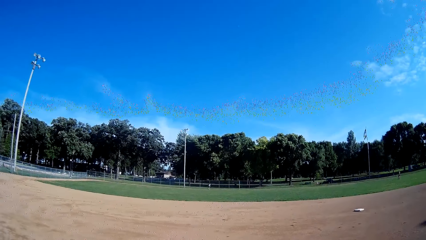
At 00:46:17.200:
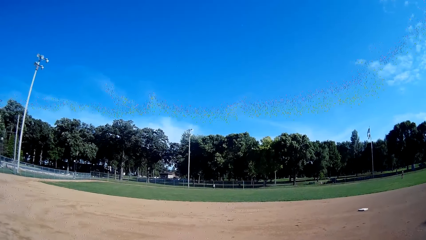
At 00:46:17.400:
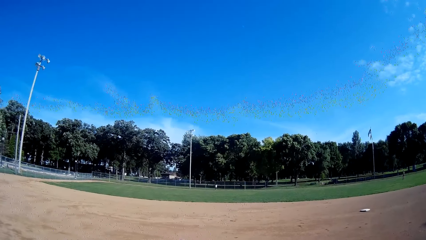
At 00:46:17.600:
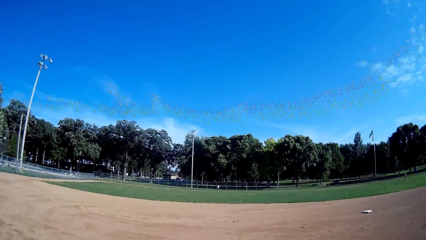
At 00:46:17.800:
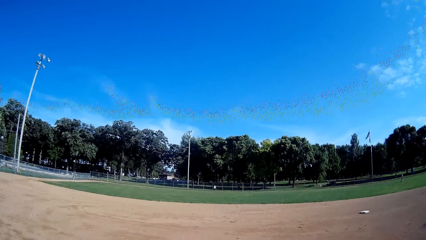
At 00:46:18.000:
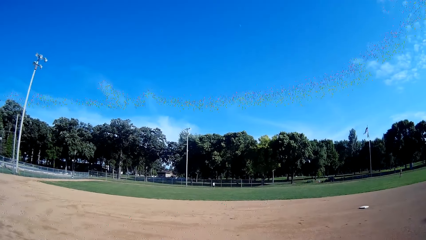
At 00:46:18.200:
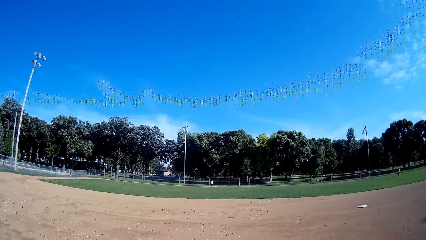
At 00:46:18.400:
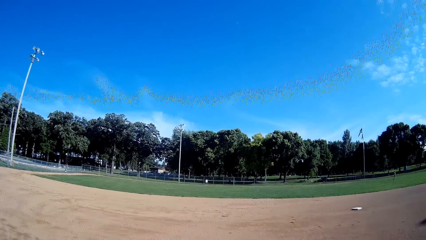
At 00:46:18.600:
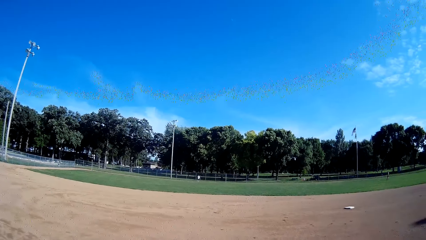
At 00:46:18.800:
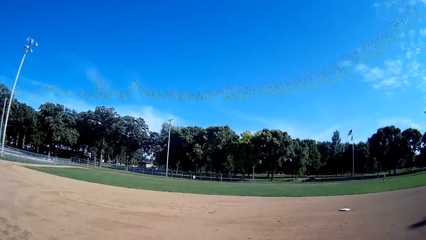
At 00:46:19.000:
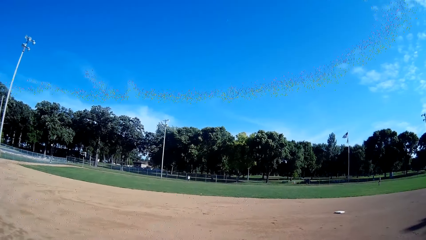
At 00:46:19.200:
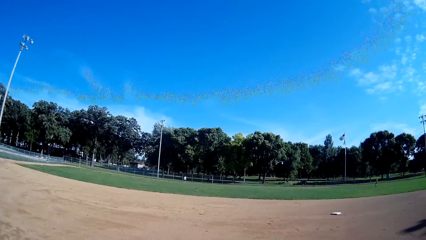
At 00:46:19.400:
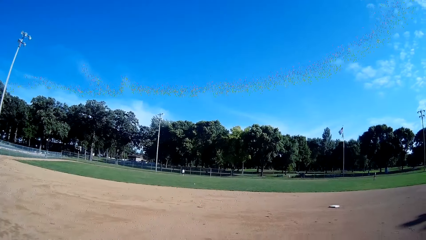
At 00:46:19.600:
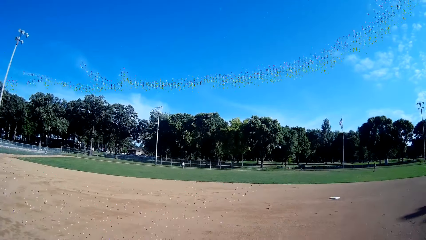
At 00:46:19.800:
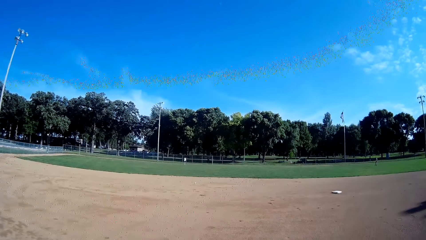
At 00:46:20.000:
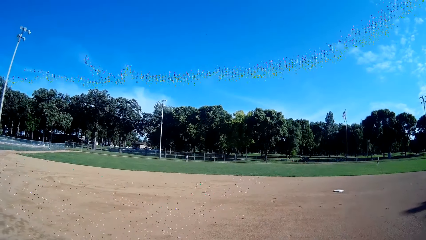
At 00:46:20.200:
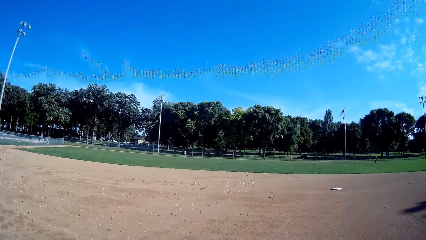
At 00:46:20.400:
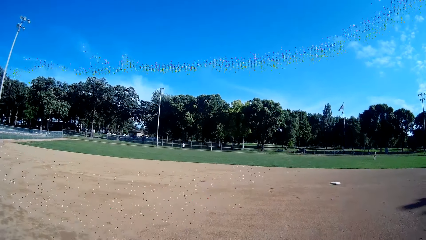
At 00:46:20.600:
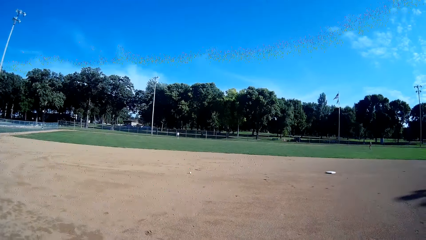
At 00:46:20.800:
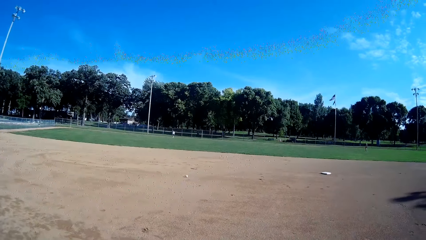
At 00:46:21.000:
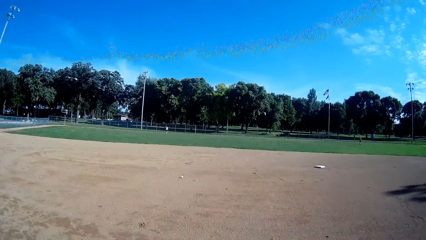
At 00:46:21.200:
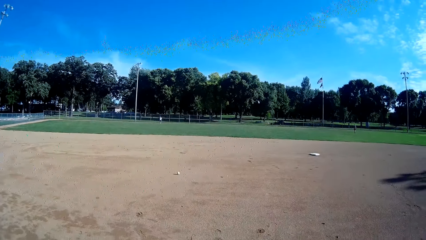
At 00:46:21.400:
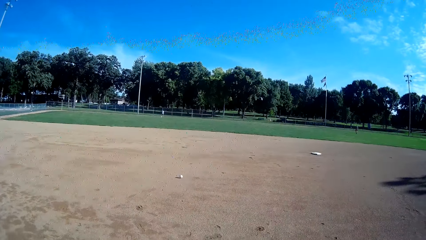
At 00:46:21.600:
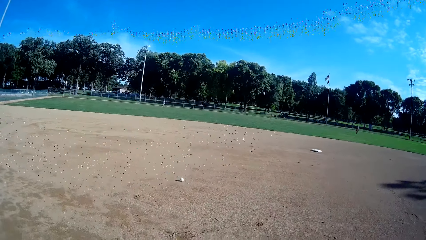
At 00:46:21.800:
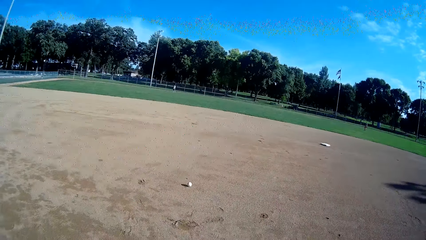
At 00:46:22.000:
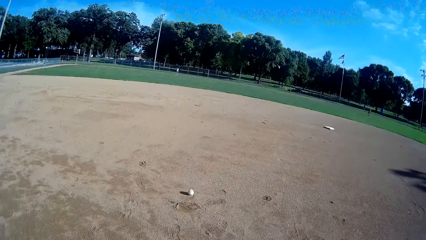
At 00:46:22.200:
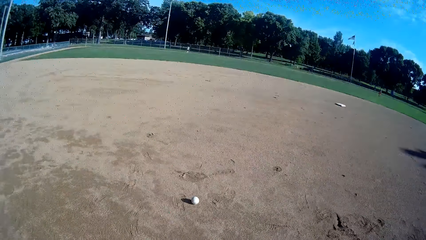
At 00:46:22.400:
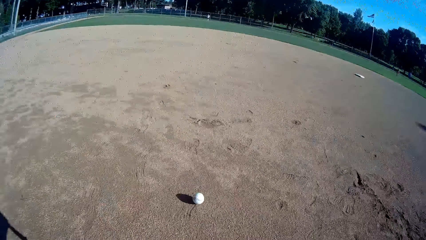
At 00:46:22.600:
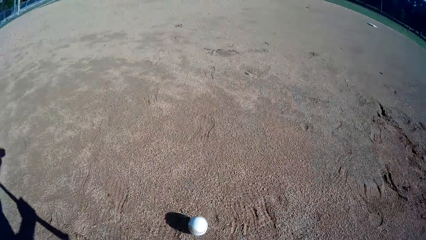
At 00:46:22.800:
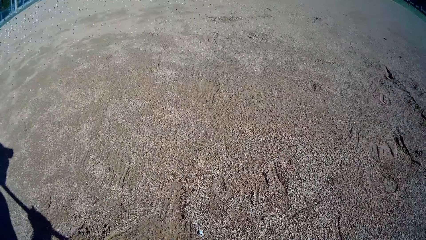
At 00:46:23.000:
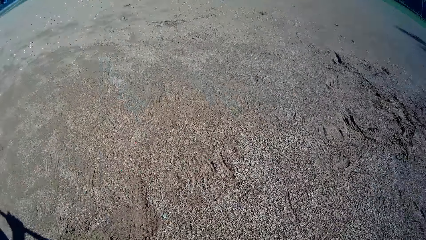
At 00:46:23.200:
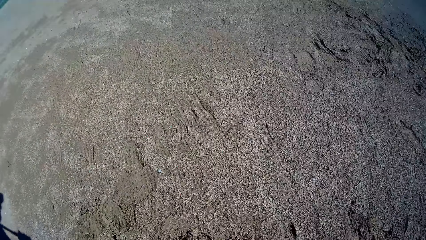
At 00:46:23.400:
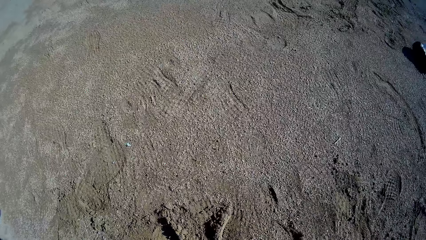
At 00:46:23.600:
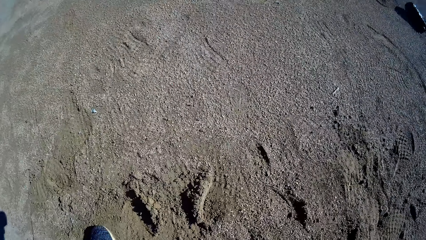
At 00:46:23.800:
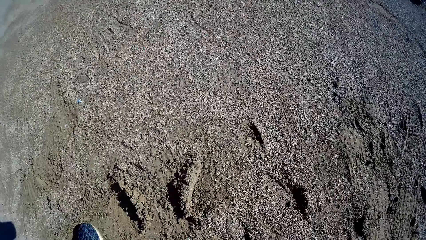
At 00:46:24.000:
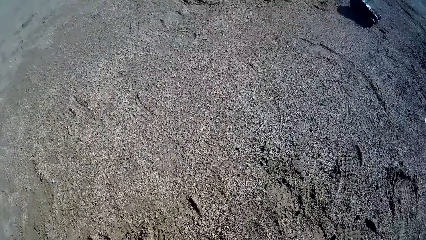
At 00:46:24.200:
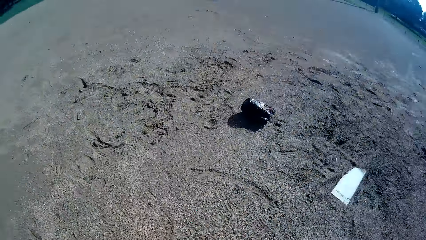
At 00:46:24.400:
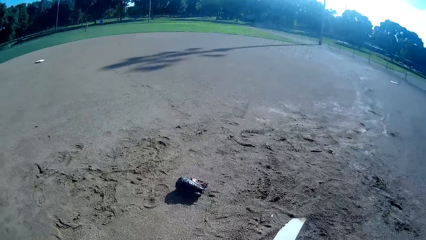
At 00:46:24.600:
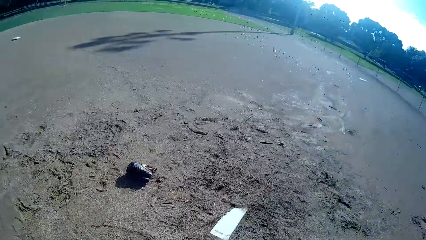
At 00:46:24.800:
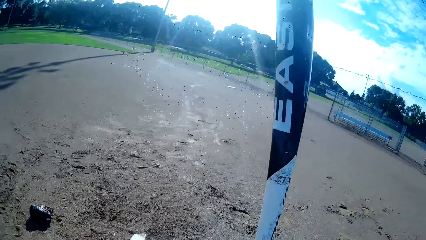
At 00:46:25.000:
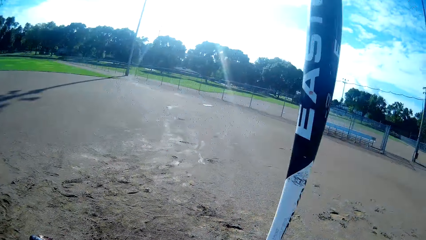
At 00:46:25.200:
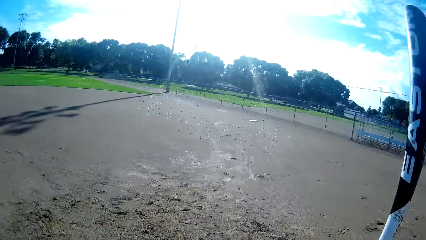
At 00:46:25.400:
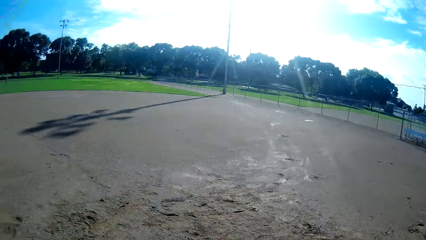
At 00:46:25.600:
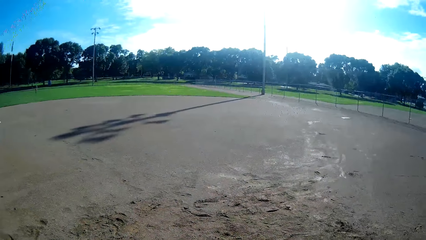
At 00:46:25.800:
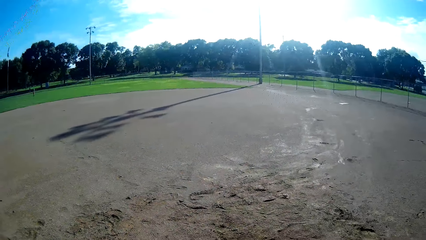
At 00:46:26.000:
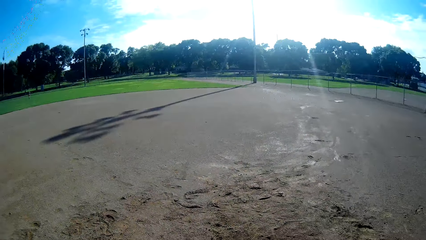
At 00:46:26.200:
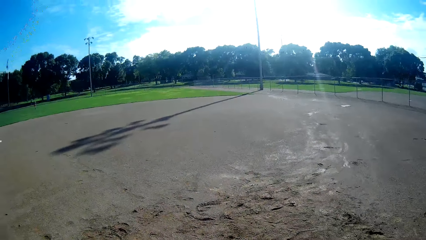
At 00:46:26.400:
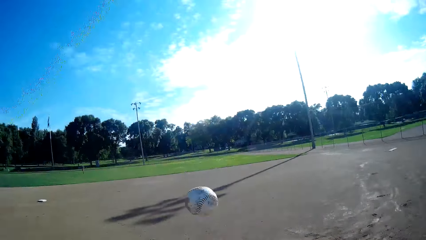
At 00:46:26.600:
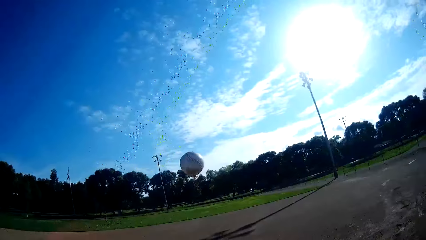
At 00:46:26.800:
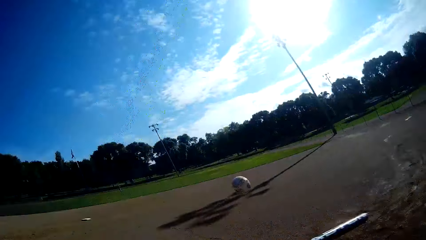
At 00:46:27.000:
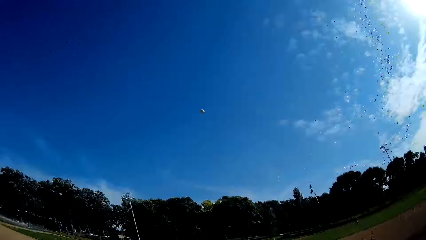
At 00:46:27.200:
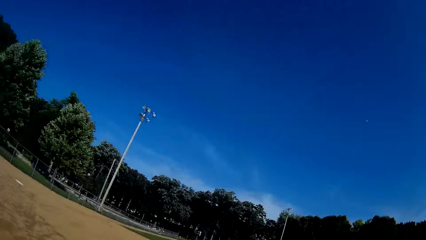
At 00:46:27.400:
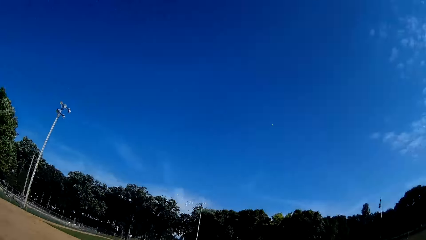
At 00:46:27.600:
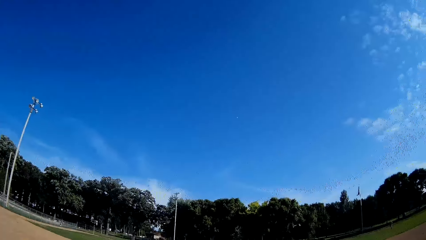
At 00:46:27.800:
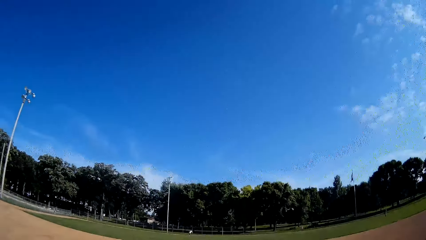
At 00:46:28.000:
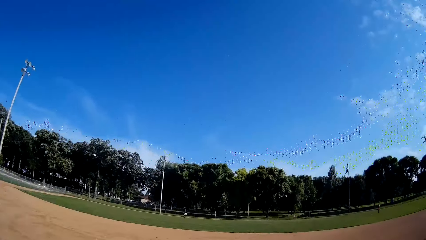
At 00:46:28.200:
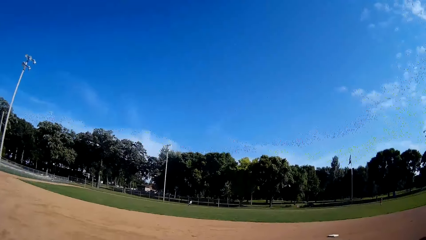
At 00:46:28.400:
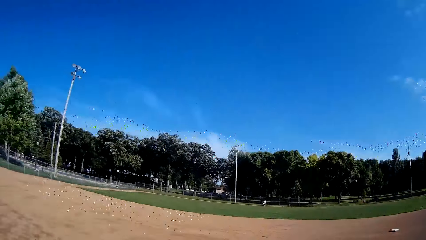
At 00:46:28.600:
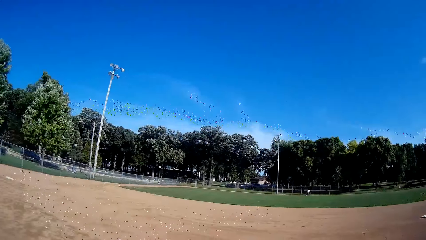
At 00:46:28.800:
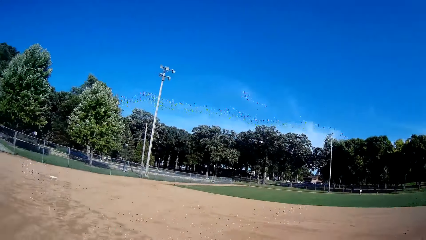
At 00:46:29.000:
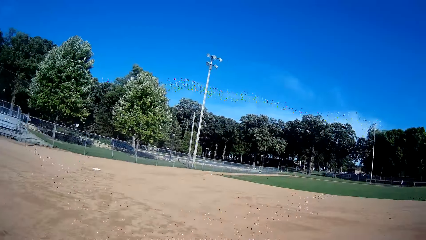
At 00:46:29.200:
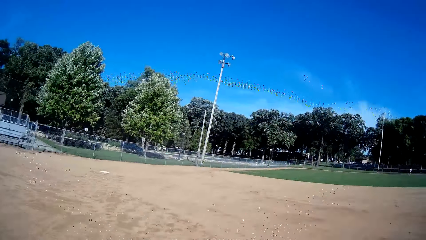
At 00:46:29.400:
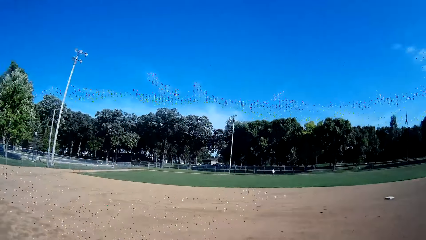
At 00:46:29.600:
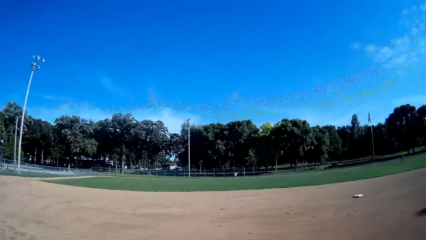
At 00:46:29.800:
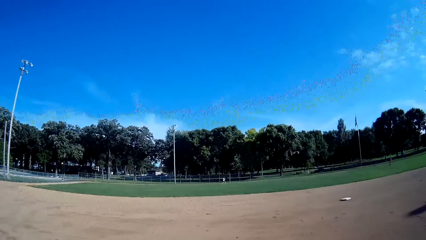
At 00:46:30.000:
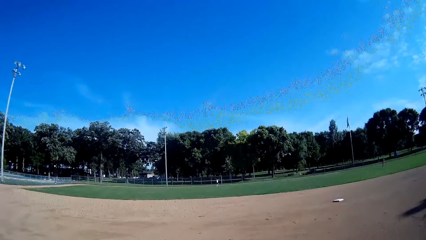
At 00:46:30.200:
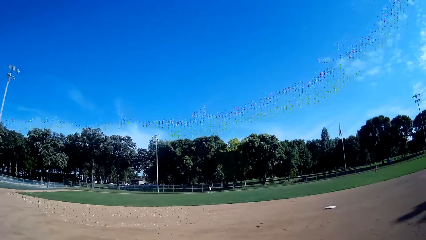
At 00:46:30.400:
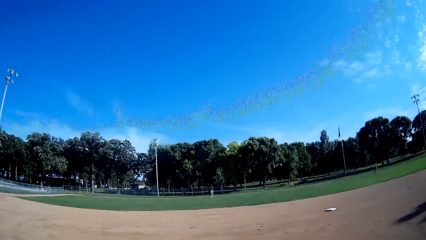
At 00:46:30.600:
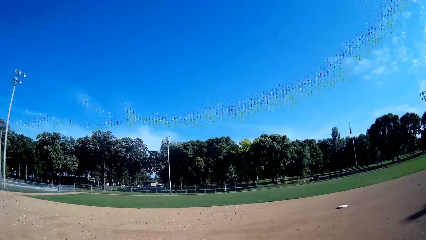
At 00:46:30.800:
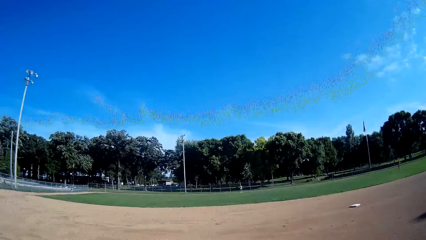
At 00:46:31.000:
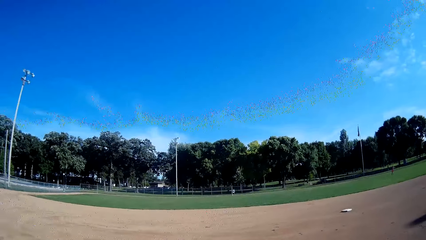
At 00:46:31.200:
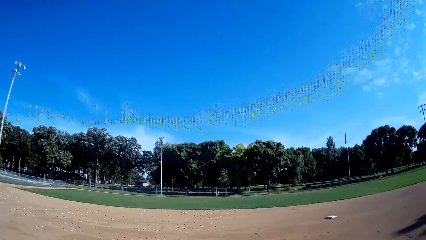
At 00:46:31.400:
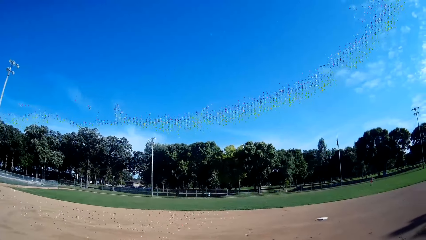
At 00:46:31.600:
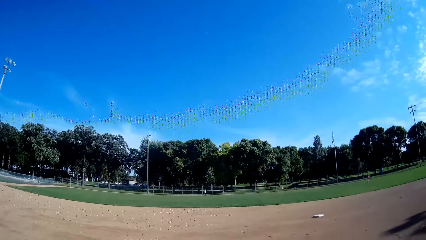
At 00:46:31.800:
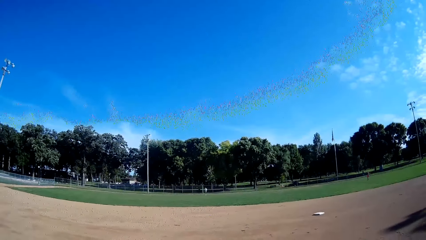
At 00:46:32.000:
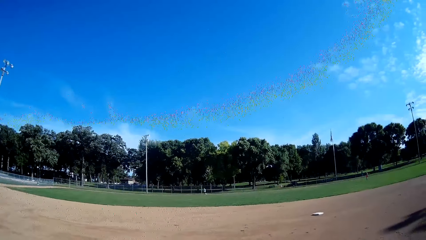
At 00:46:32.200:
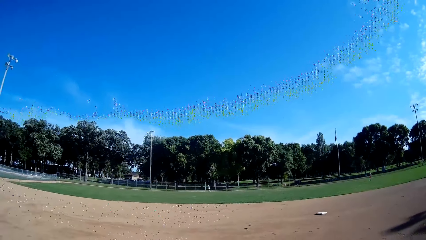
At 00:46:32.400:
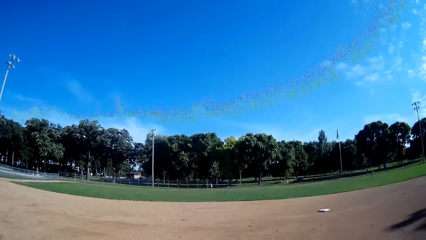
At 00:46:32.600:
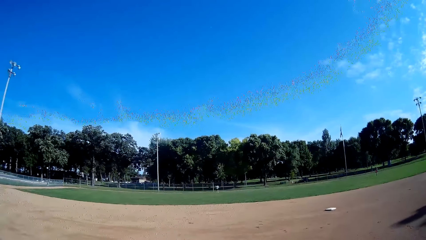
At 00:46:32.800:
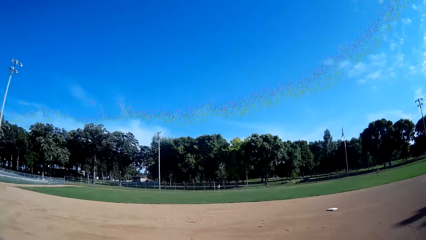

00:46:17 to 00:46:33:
A man throws the baseball towards the camera wearer. The camera wearer picks the baseball from the ground. They bend down. They sigh. They hold the baseball bat into position. They throw the baseball in the air. They hit the baseball with the bat towards the man. The man jogs towards the baseball. The man catches the baseball.
